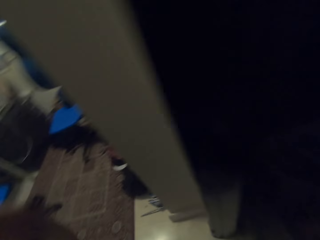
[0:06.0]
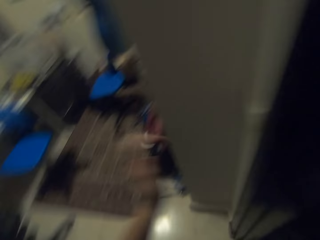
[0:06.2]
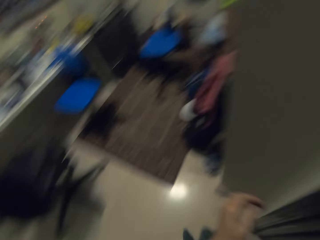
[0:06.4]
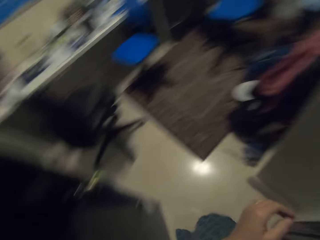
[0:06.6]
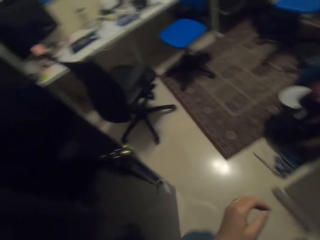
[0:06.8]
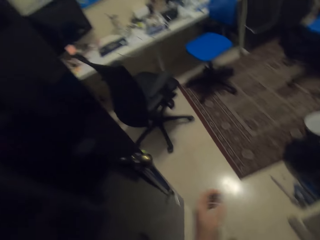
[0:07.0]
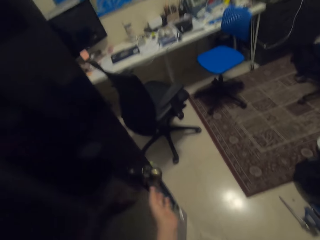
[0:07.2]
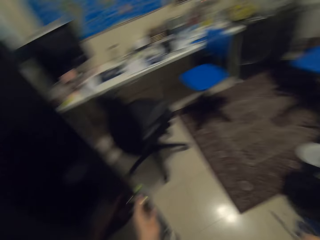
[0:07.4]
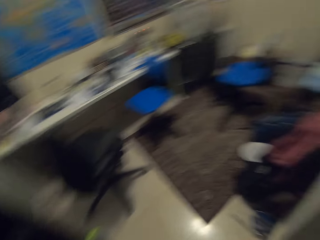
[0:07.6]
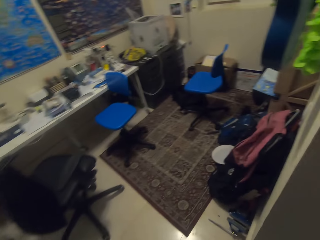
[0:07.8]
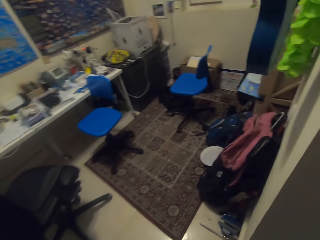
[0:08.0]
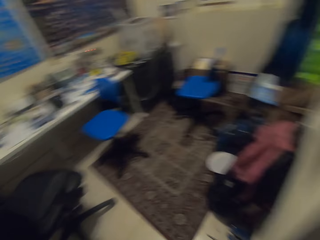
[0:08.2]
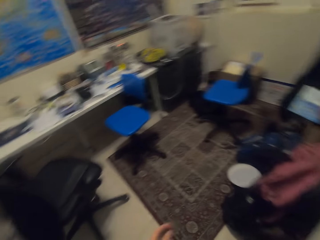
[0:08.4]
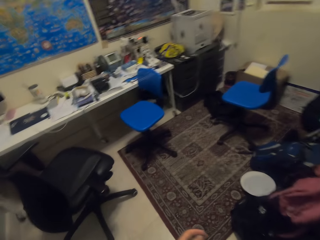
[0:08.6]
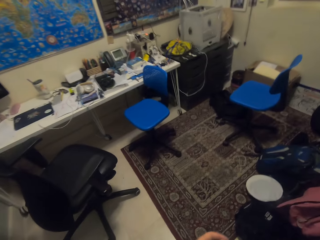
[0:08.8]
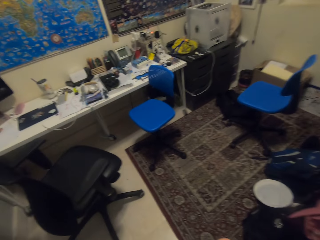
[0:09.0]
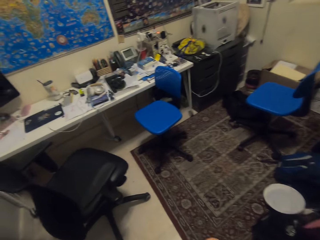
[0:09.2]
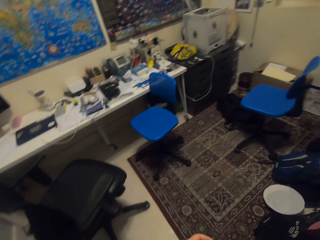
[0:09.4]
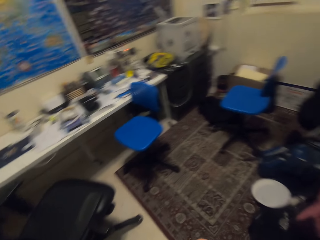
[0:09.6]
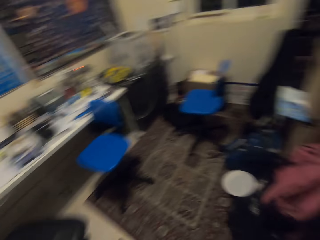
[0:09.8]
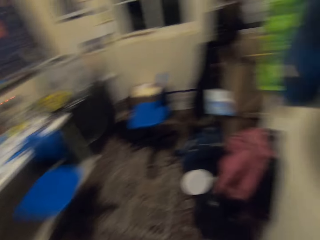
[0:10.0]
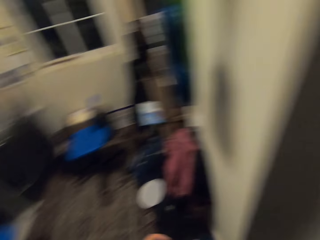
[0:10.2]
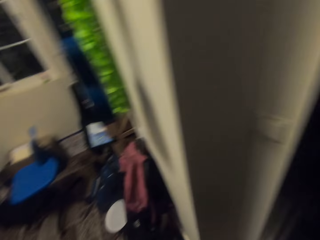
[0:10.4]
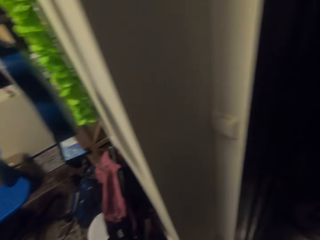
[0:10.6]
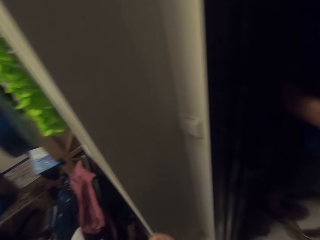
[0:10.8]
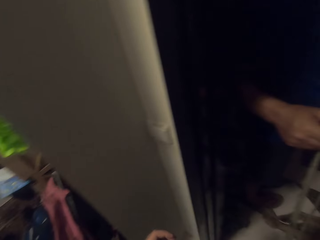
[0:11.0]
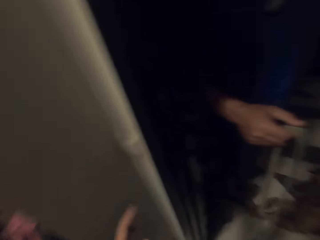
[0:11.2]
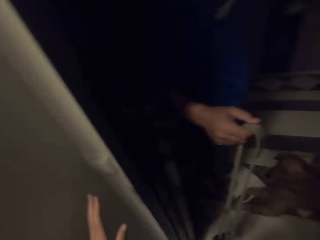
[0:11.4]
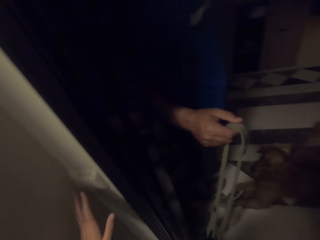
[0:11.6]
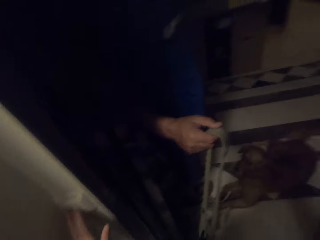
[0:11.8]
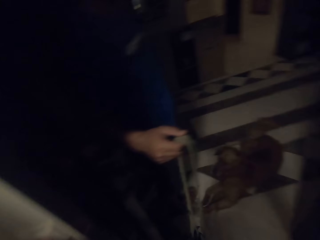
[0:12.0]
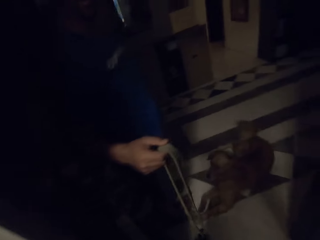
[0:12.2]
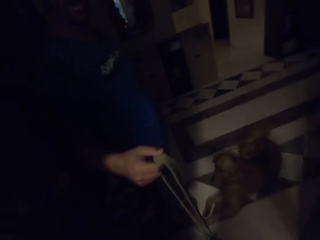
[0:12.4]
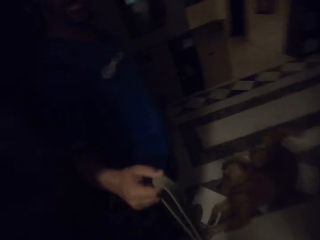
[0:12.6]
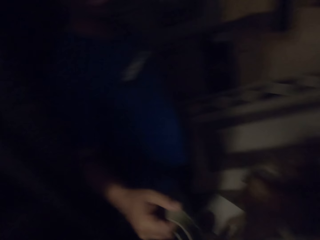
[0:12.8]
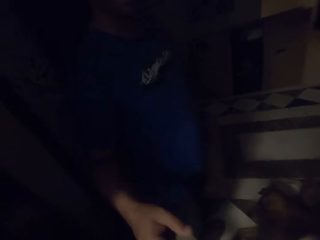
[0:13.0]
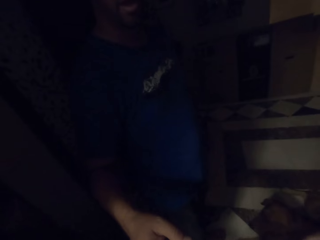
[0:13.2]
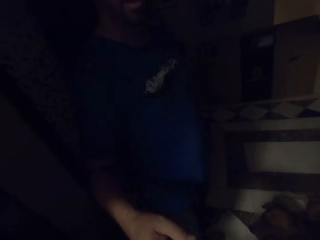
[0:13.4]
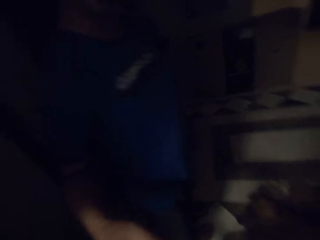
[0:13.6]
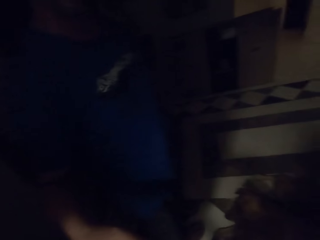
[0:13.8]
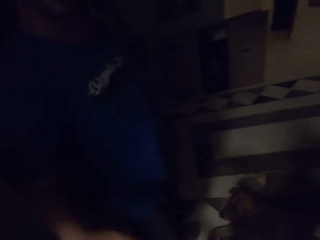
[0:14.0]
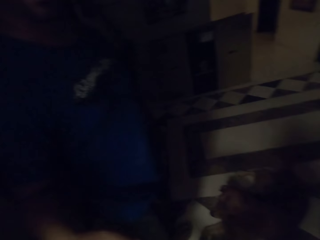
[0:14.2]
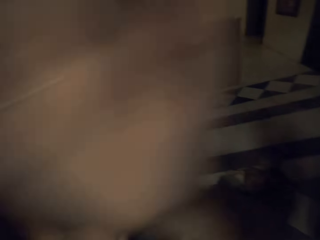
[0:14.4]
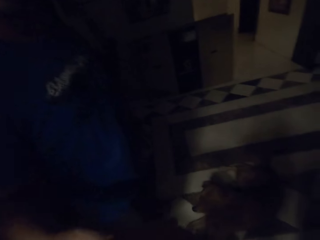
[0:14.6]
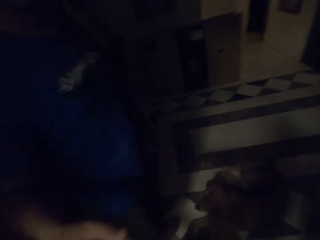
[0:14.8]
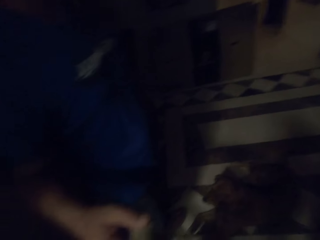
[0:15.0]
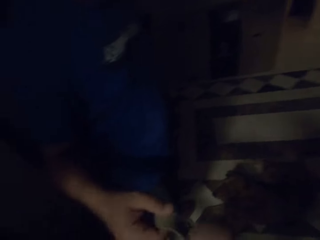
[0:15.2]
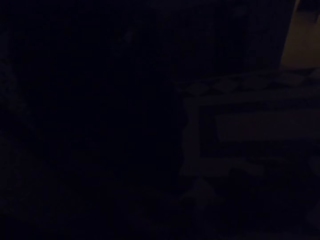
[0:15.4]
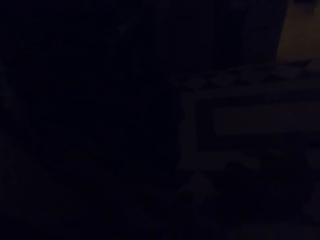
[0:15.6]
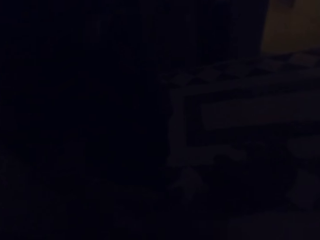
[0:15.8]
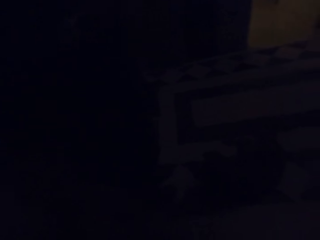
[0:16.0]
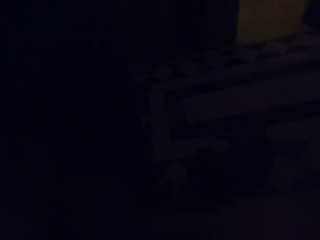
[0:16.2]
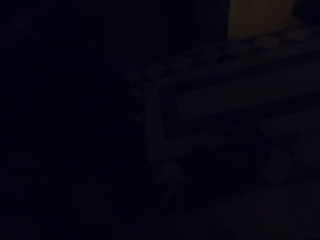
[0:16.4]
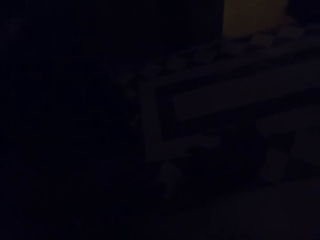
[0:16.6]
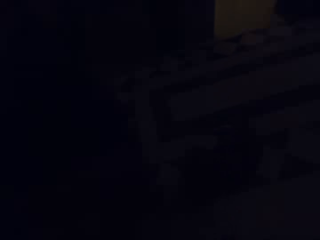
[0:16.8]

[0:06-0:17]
The camera wearer looks at the office room. They enter the office room. They stare at a man. The man holds the rope.

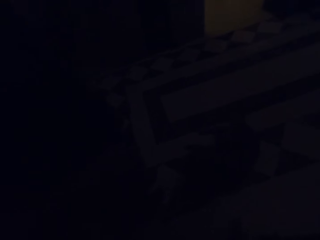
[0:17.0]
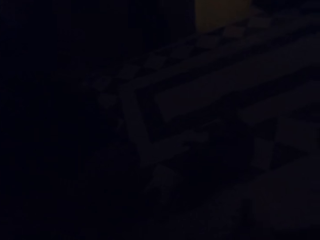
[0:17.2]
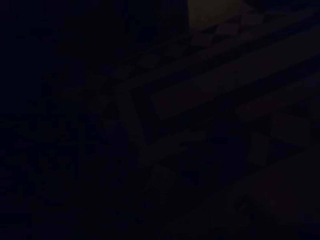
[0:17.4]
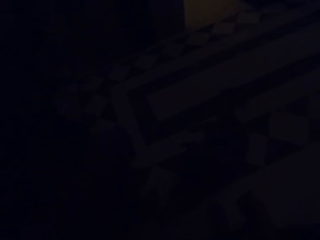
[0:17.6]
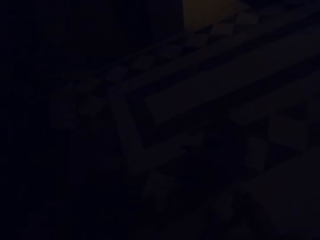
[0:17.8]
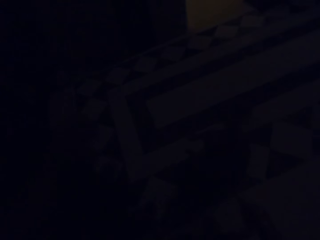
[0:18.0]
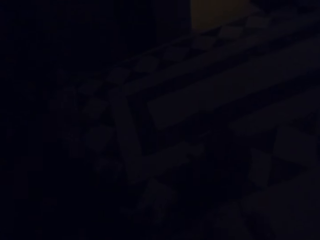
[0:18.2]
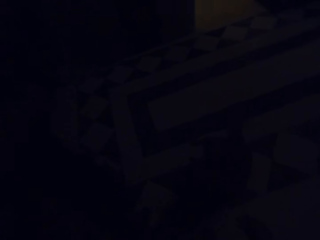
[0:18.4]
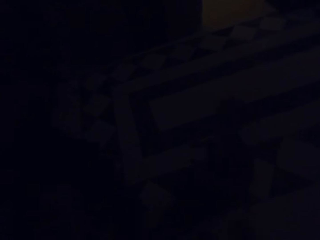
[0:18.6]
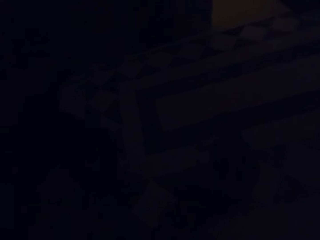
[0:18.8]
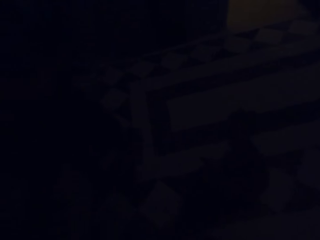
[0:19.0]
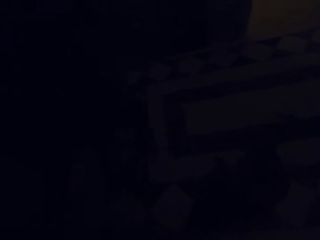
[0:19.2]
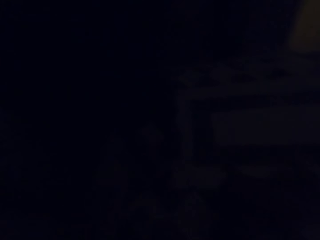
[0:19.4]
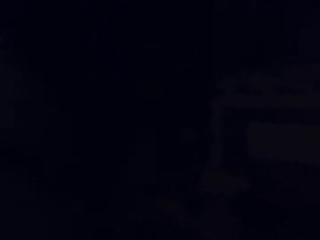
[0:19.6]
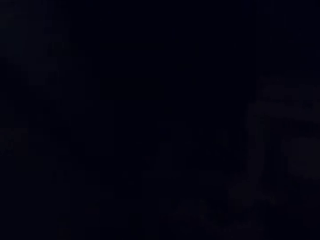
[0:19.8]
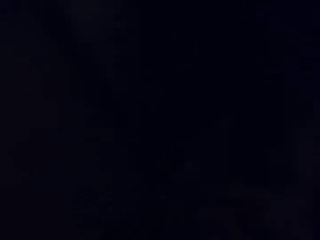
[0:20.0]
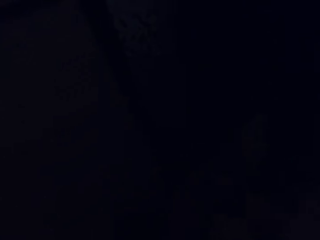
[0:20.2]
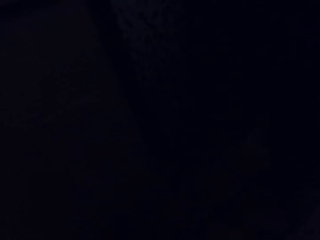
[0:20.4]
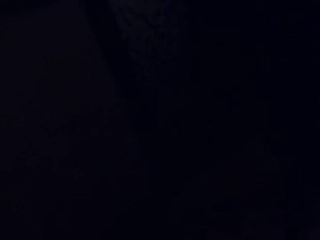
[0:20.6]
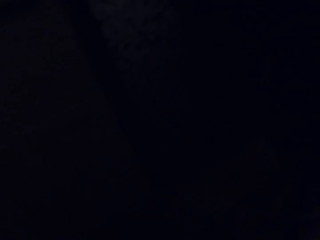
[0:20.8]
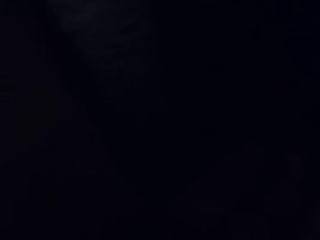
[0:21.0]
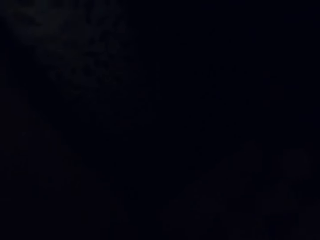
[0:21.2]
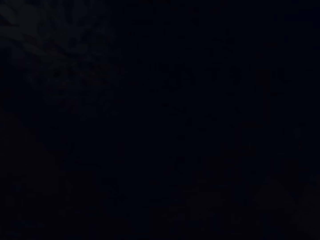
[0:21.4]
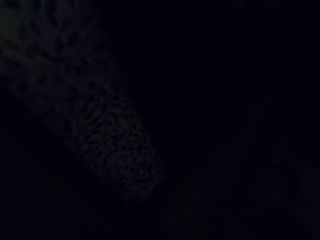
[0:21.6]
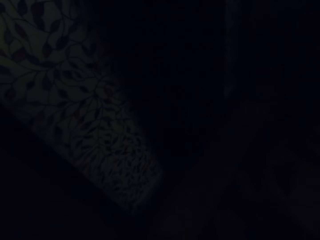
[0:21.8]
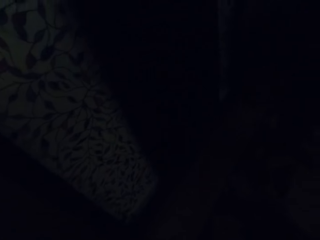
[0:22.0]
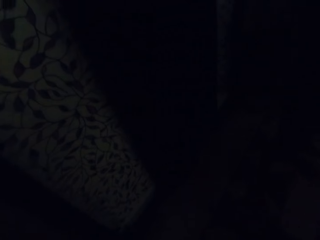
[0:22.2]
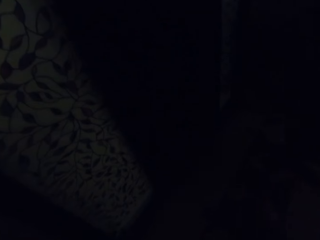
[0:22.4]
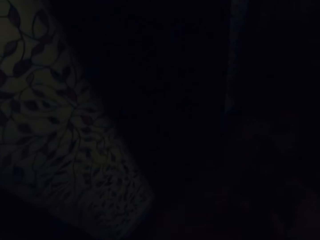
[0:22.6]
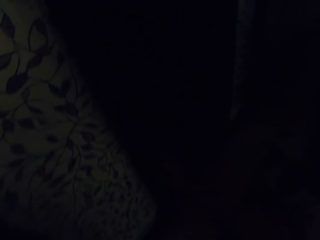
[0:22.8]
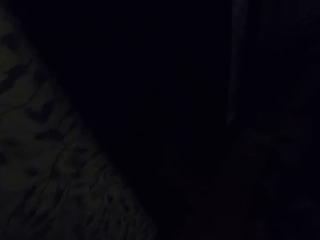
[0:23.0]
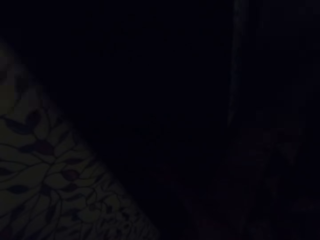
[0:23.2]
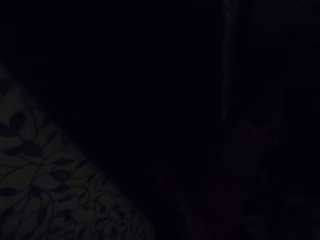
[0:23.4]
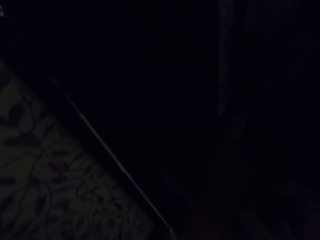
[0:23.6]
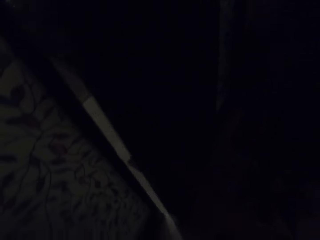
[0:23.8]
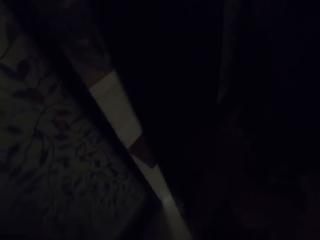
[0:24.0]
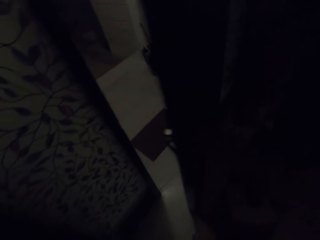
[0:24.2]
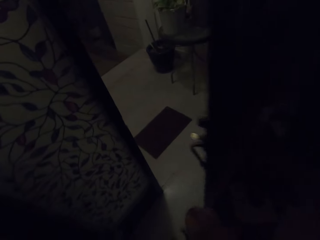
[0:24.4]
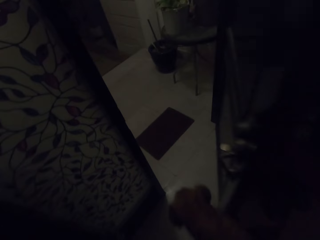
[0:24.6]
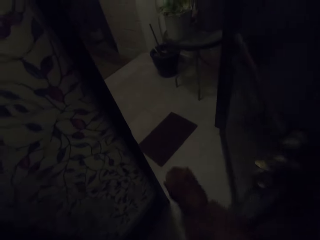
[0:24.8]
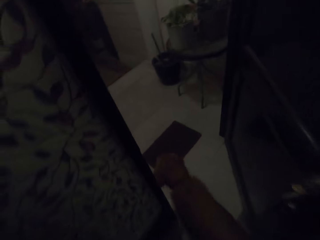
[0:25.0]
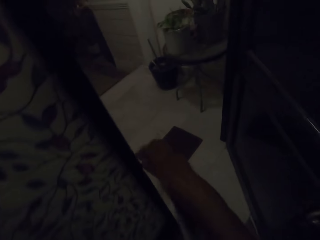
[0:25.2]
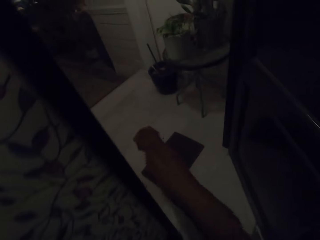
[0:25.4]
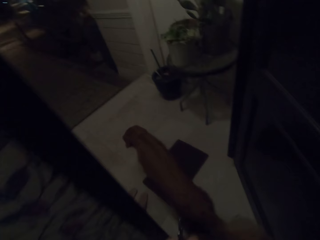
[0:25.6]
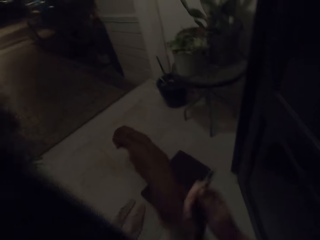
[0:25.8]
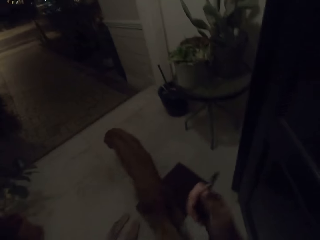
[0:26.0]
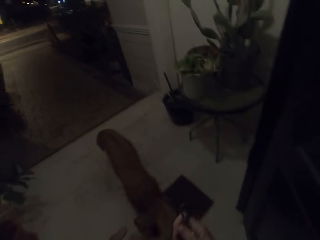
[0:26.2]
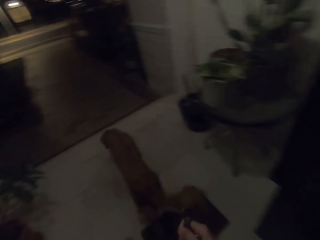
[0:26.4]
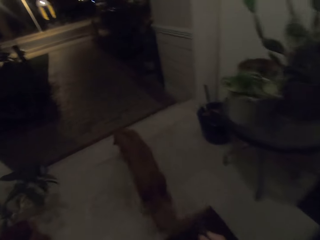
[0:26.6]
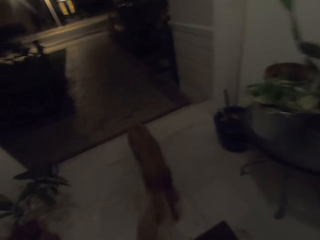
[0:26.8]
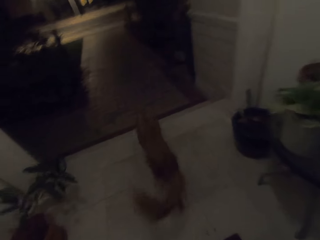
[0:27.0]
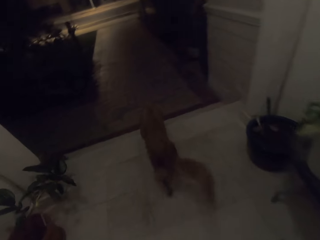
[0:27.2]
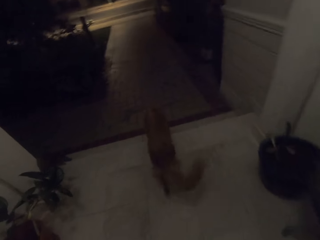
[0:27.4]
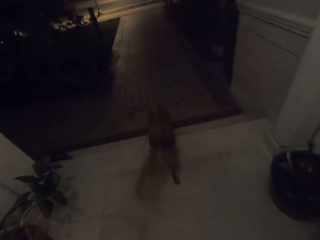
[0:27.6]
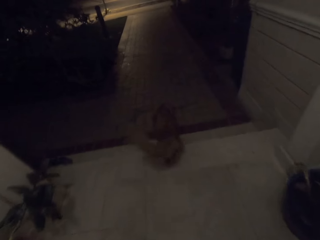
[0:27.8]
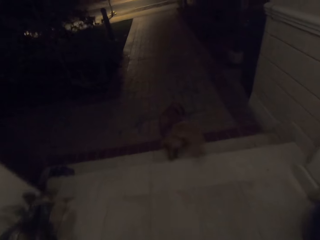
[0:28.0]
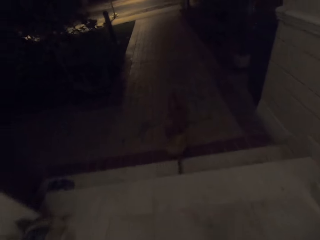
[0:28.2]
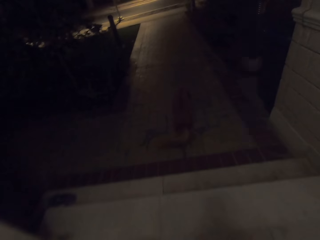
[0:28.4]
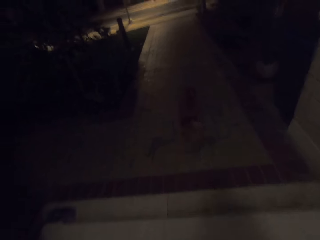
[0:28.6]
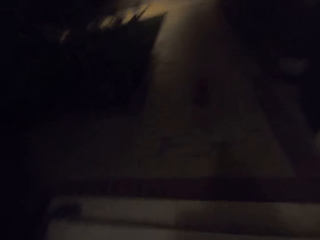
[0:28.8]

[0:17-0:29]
The camera wearer opens the door. They open the door. They talk to a man.
